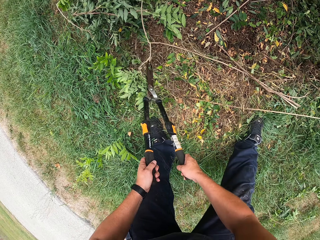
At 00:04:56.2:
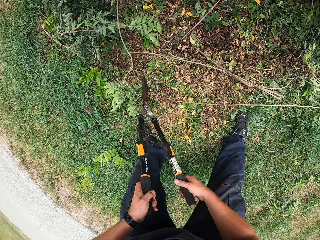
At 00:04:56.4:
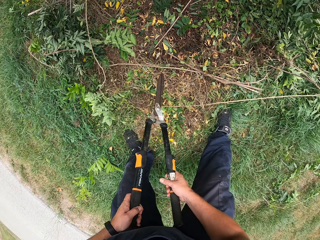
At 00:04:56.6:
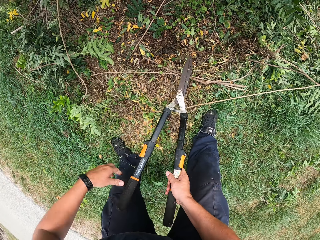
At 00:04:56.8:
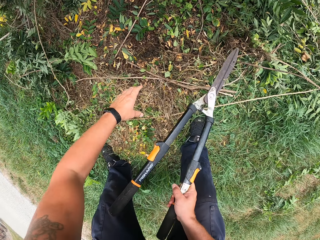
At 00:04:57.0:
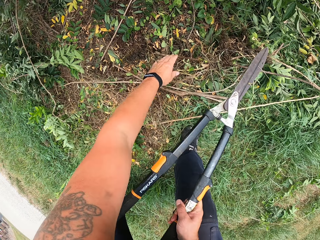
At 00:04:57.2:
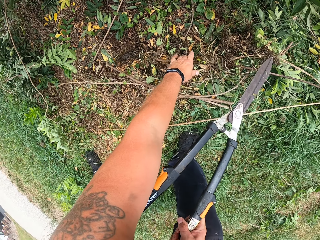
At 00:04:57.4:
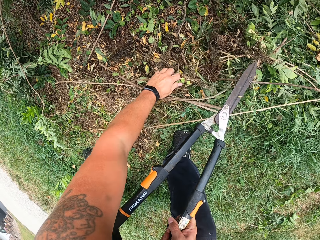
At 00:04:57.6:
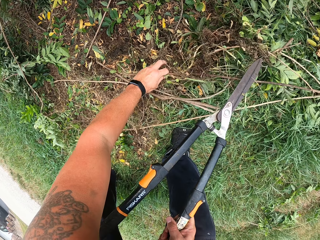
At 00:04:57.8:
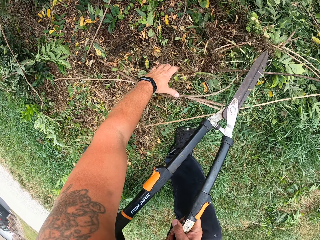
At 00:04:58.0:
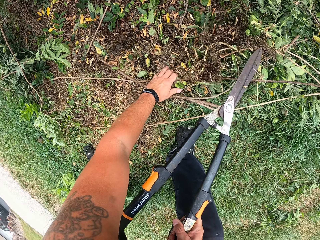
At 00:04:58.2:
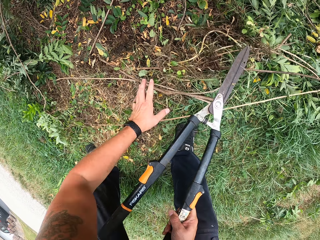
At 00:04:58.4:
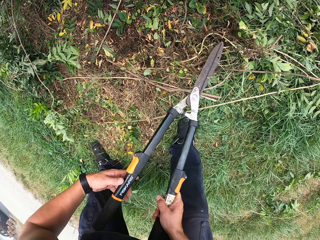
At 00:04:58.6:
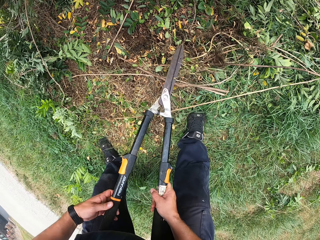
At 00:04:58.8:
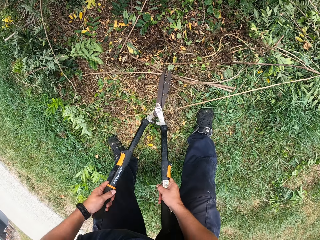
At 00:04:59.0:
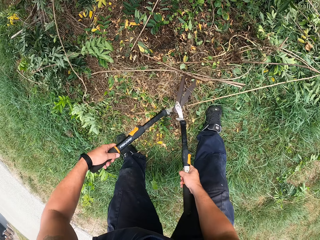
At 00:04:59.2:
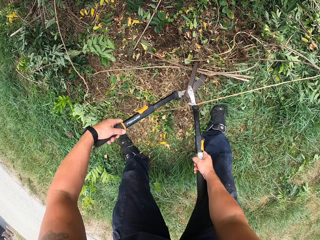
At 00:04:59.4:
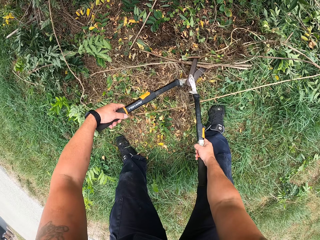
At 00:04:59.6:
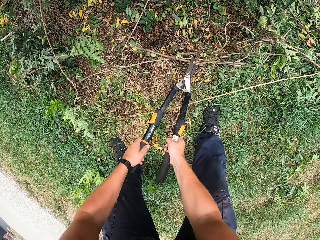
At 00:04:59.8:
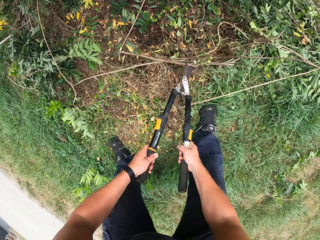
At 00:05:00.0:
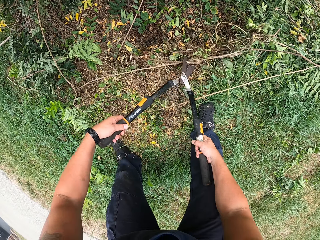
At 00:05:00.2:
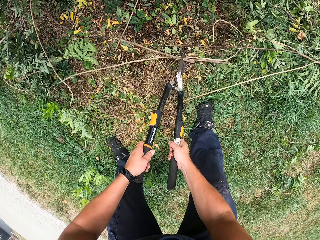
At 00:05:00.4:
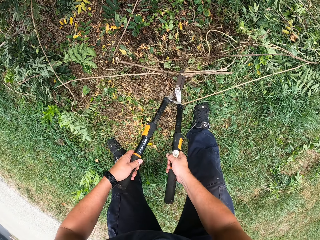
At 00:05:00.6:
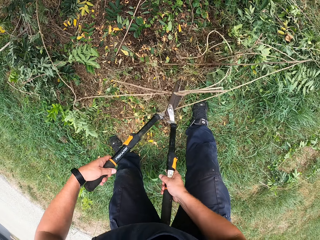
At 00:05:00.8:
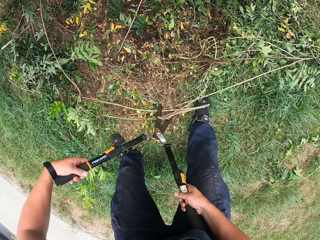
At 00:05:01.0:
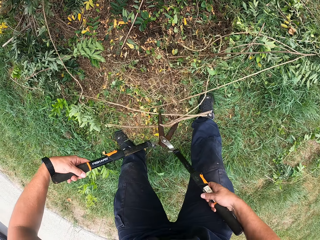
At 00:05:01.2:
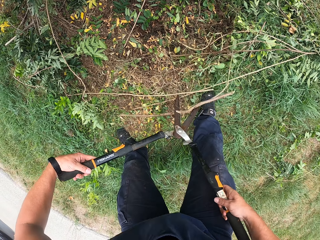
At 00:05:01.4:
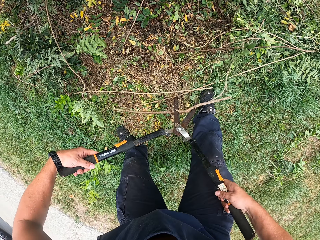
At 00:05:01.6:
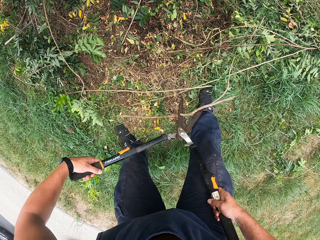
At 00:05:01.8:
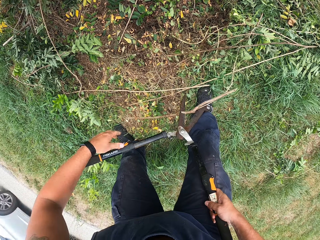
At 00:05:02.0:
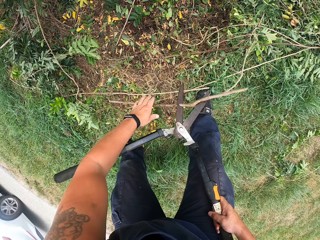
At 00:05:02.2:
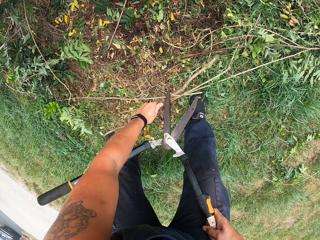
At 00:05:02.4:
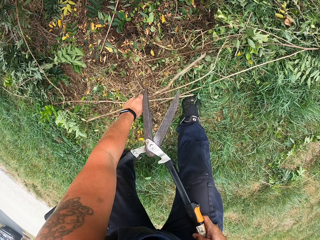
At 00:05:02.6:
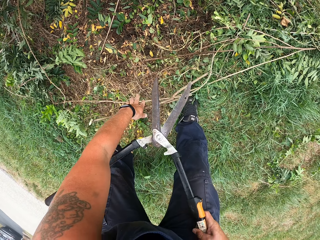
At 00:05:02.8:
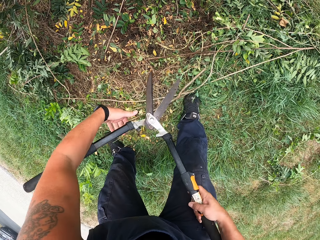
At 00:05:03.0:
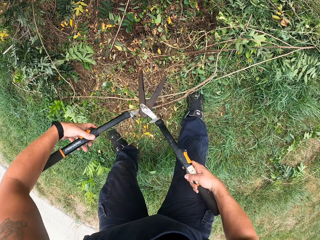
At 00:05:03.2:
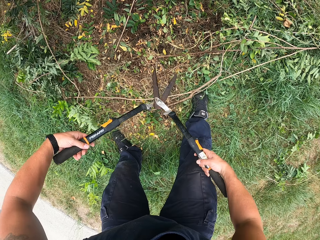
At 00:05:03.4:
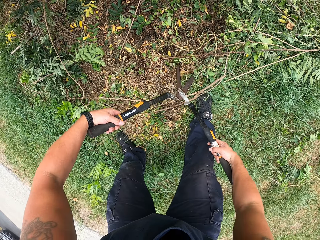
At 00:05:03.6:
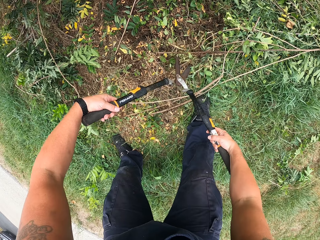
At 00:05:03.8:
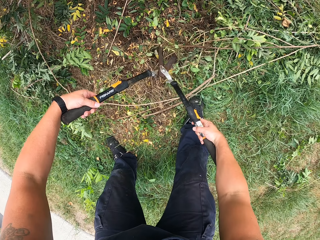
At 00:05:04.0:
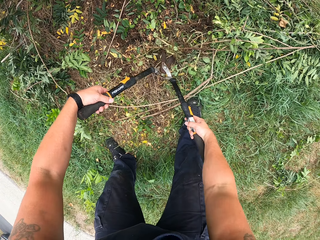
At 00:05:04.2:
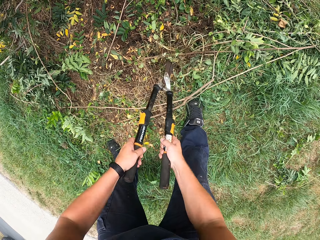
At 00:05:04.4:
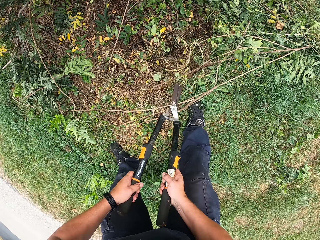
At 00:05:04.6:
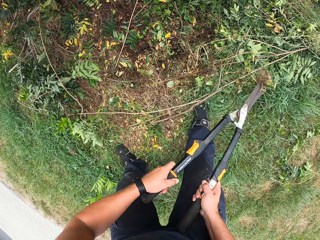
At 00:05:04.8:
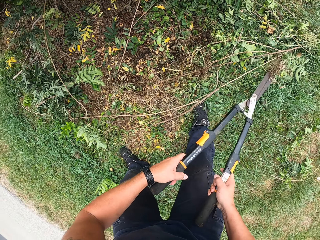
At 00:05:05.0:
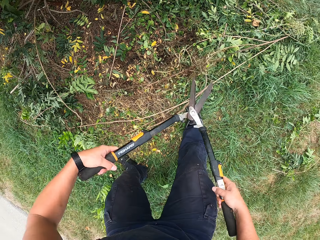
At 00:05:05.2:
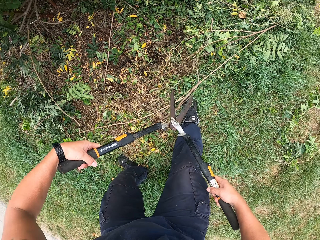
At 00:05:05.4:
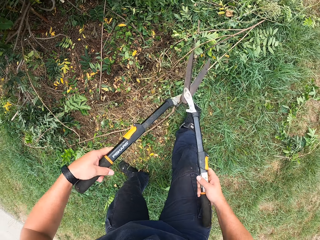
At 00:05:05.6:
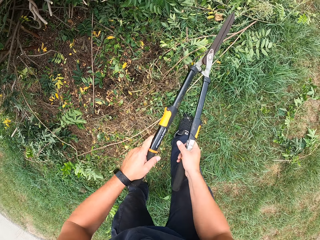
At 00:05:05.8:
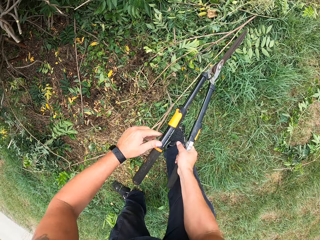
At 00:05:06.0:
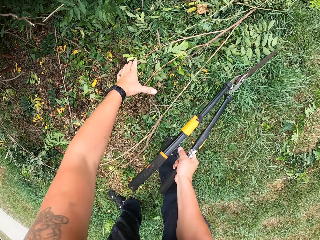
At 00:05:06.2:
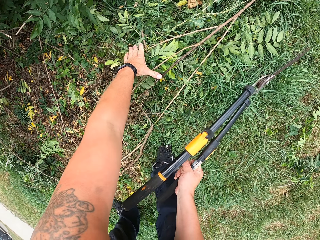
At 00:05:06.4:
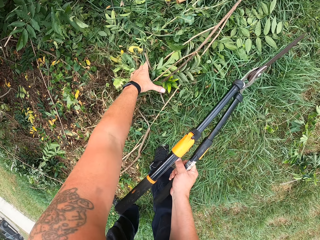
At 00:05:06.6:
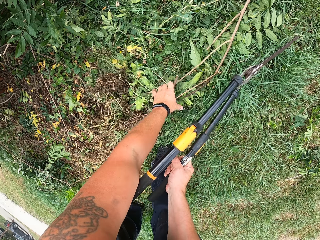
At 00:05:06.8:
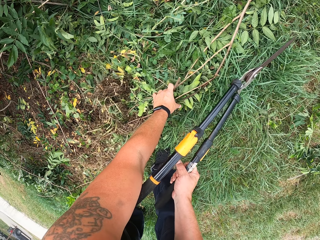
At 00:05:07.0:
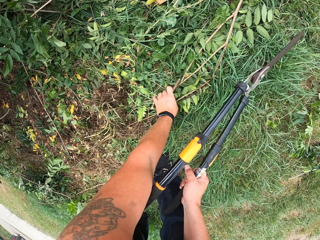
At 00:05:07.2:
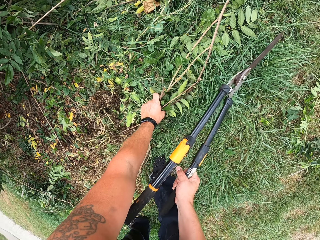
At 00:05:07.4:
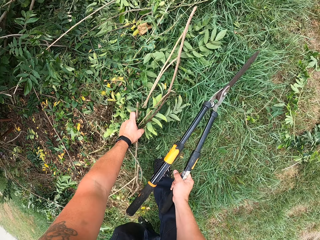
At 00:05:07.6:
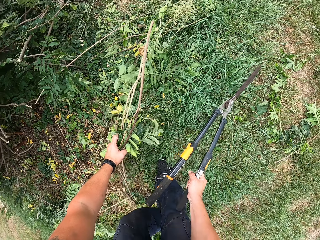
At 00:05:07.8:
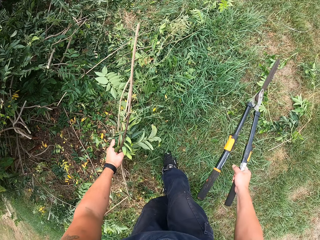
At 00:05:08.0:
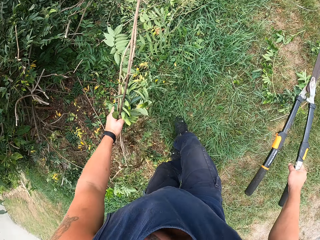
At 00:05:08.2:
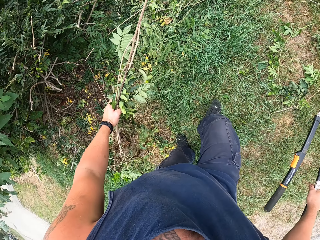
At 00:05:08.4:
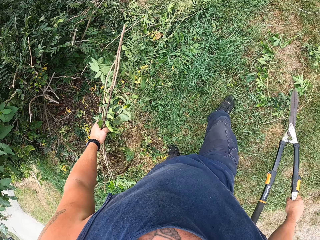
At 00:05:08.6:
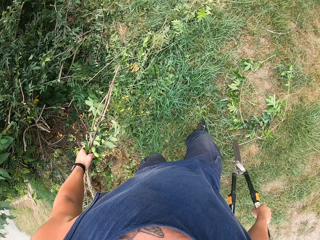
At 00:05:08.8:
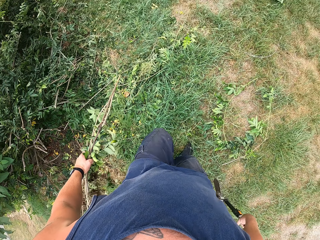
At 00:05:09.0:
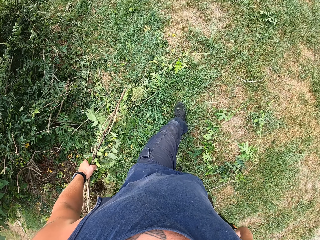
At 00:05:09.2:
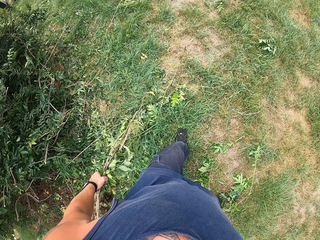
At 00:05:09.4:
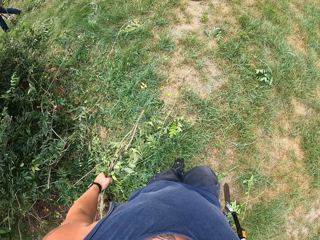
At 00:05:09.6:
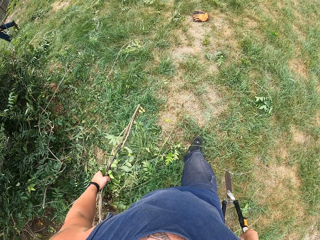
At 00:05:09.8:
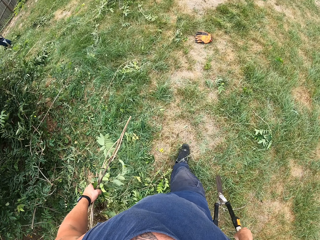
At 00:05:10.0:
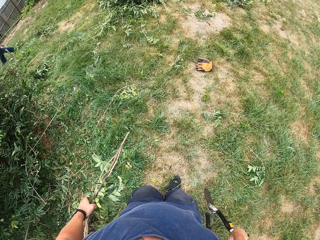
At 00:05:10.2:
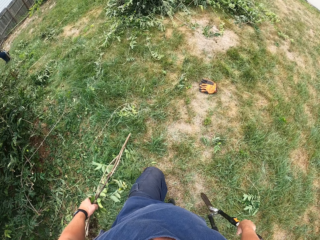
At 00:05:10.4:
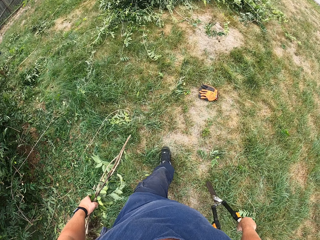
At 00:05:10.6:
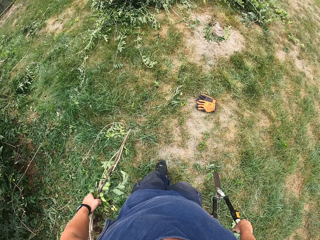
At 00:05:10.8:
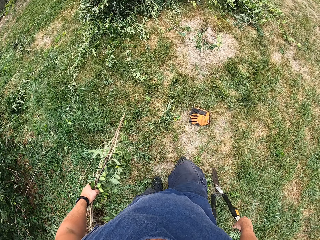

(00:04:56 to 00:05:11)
The camera wearer holds the dry wood on the ground. He touches the deadwood on the ground. He removes his hand from the deadwood. He holds the pruning shear with both hands. He cuts the dry wood with the pruning shear. He removes the dry plant or stick from the pruning shear and drops the stick on the ground. He cuts the dry wood with the pruning shear. He picks up the plants from the ground with his right hand. He walks towards the packed deadwood on the ground.

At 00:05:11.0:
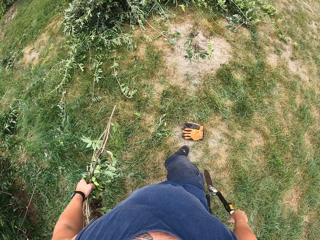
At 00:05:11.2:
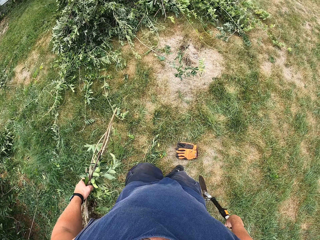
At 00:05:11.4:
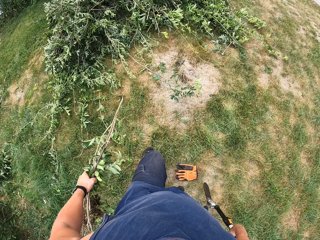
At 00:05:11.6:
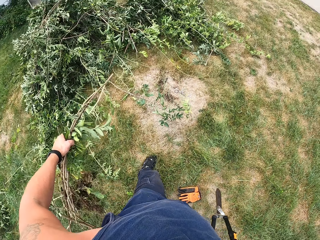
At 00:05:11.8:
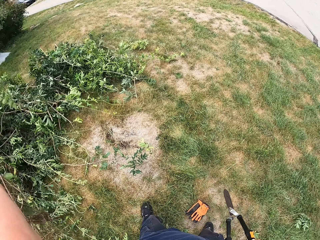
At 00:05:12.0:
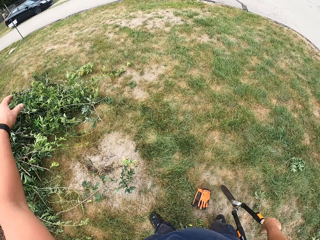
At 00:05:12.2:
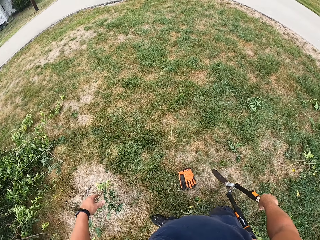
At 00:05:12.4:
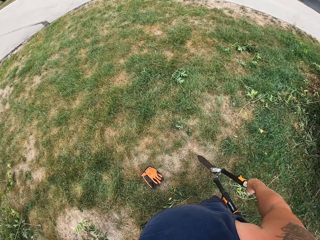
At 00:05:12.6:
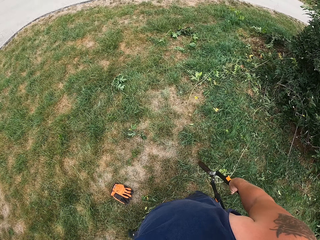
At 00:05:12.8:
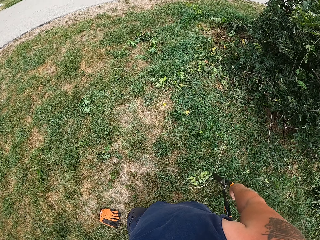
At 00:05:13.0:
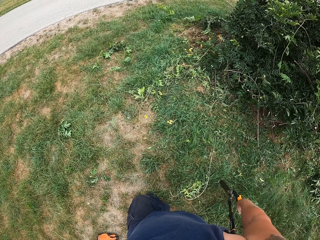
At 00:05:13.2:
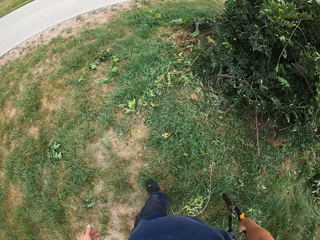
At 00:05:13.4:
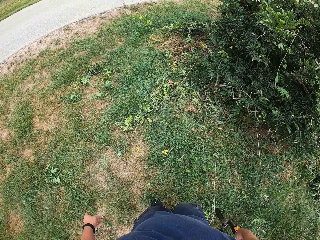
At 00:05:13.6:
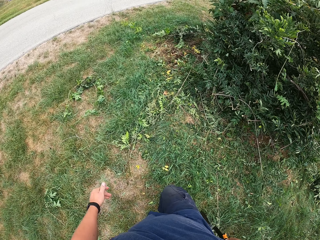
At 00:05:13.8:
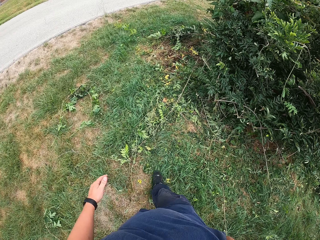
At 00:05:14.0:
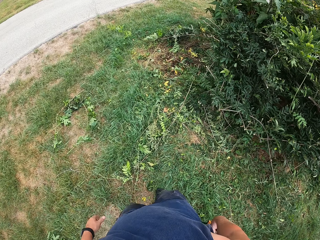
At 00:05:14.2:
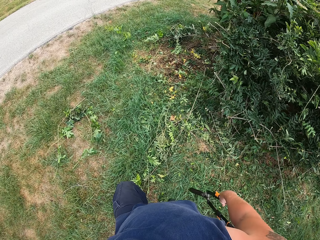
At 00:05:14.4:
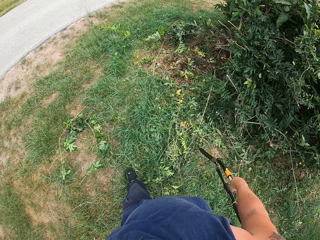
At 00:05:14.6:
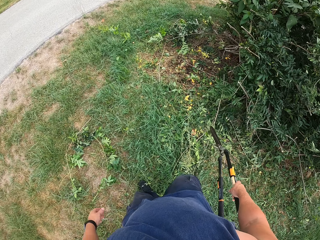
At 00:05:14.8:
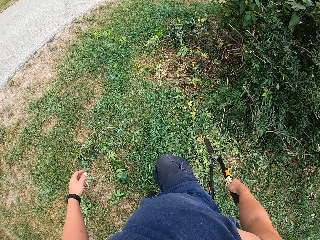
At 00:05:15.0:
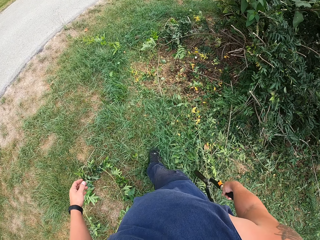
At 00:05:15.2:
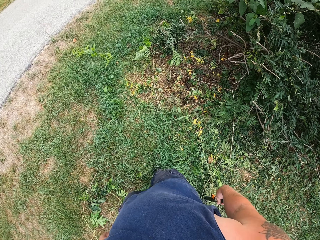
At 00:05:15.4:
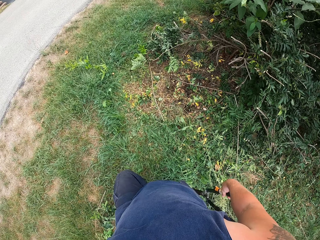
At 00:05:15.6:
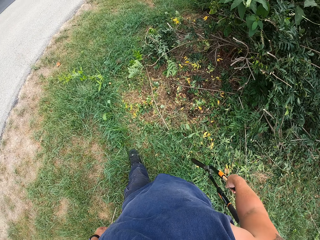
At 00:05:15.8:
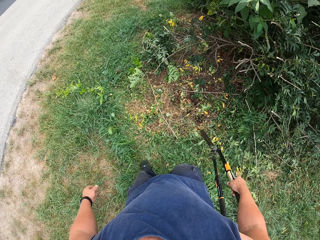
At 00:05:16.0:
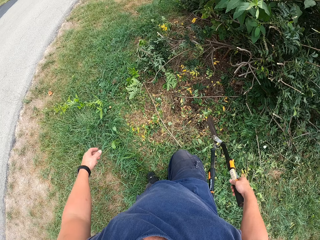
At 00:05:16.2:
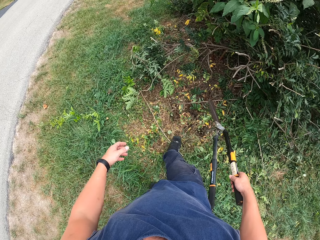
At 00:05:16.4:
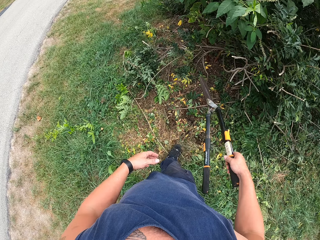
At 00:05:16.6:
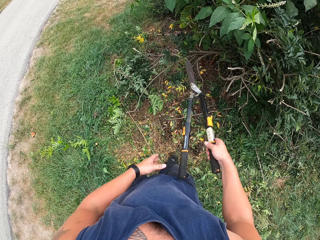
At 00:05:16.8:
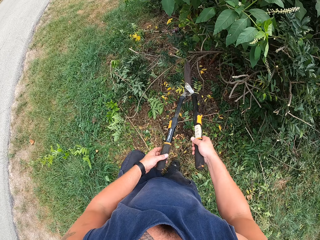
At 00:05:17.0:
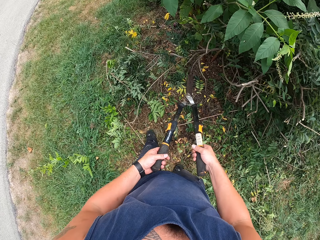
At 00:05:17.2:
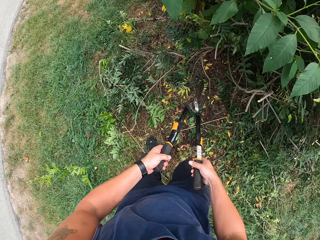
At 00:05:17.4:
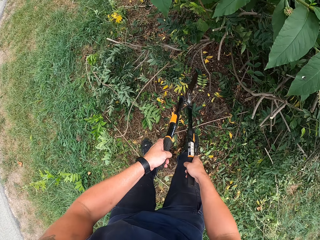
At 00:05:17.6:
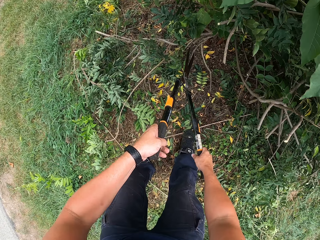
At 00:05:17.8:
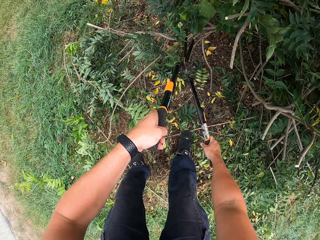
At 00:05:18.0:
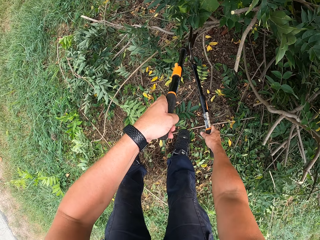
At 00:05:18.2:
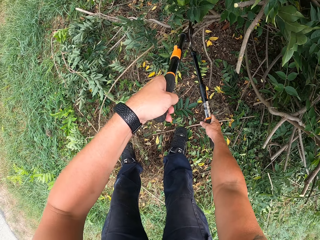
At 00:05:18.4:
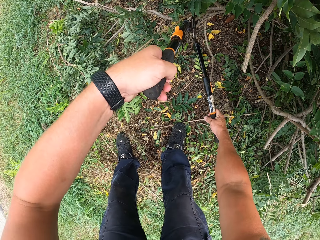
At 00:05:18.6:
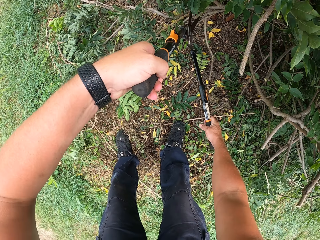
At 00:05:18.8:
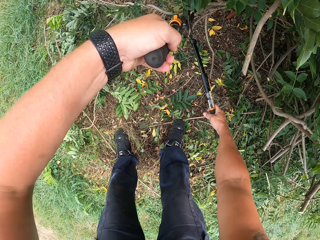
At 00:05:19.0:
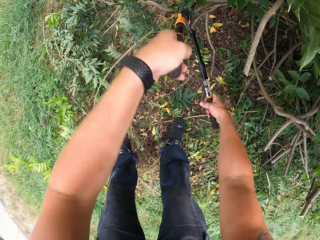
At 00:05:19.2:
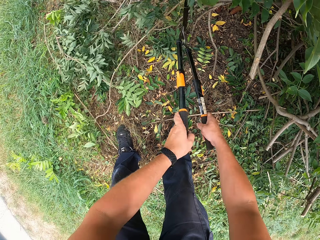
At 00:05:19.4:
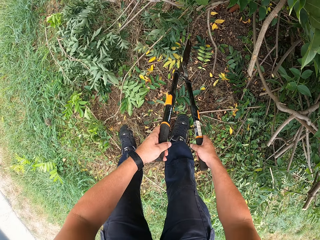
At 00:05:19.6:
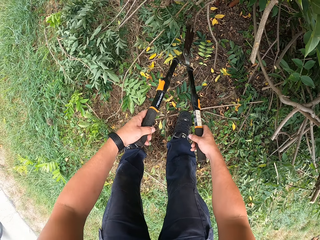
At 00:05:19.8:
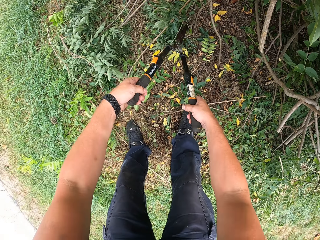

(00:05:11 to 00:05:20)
The camera wearer throws the deadwood on the packed deadwood. They look around. They walk towards a tree with a shear. They hold the pruning shear with both hands. They cut the plants with the pruning shear.
